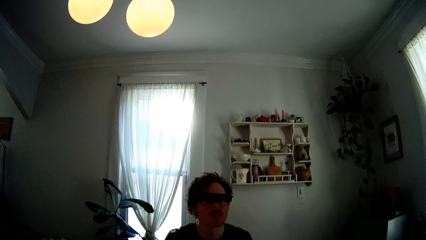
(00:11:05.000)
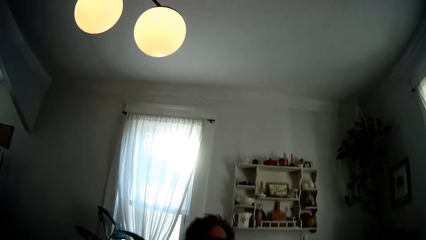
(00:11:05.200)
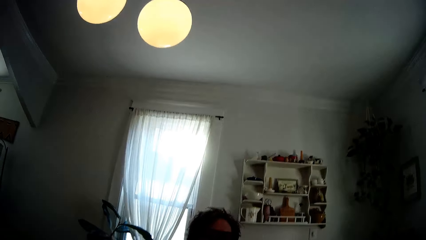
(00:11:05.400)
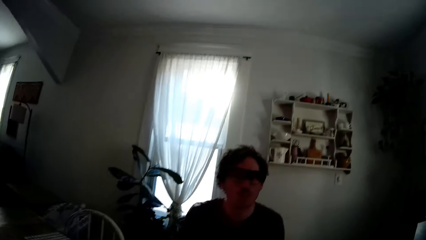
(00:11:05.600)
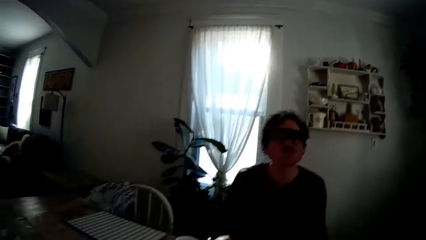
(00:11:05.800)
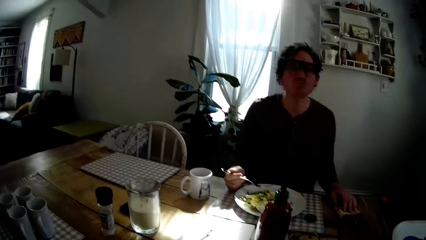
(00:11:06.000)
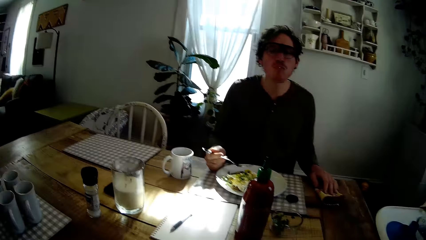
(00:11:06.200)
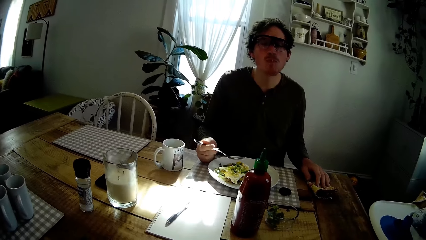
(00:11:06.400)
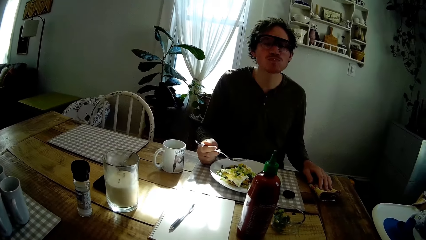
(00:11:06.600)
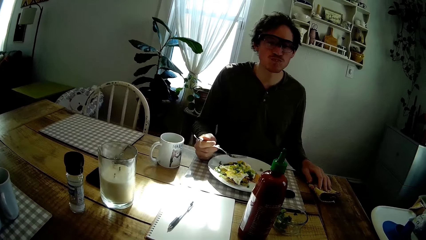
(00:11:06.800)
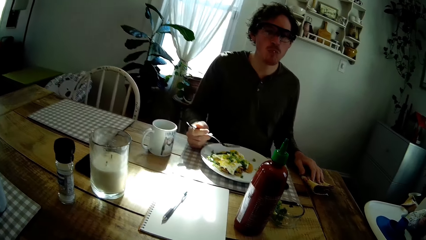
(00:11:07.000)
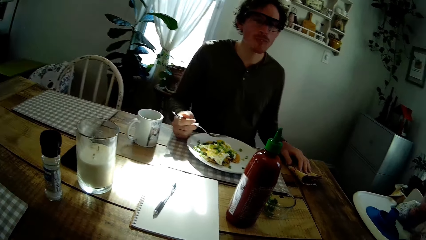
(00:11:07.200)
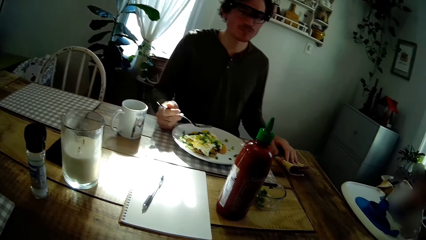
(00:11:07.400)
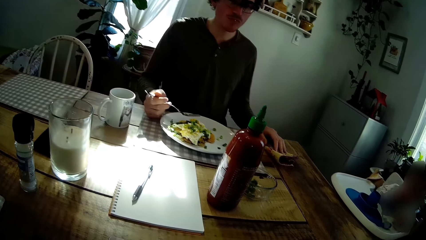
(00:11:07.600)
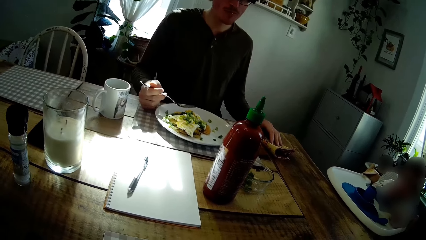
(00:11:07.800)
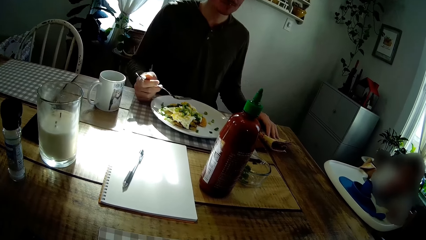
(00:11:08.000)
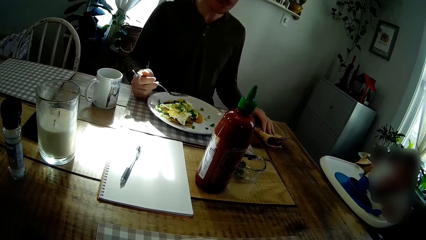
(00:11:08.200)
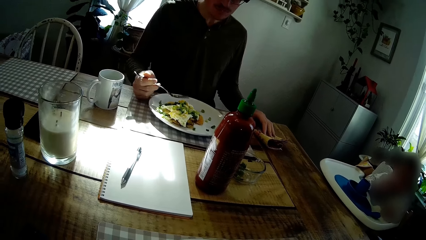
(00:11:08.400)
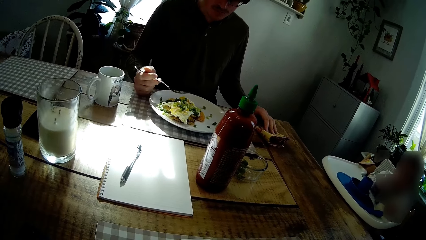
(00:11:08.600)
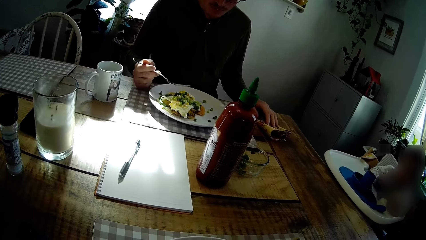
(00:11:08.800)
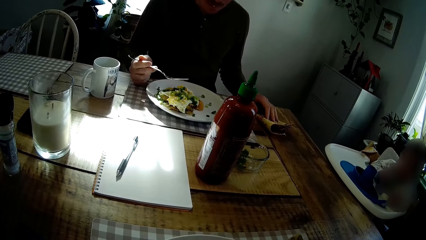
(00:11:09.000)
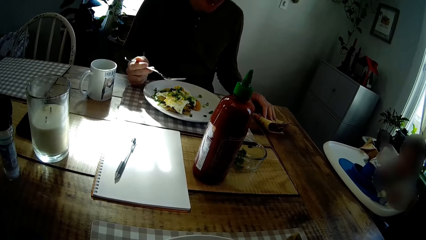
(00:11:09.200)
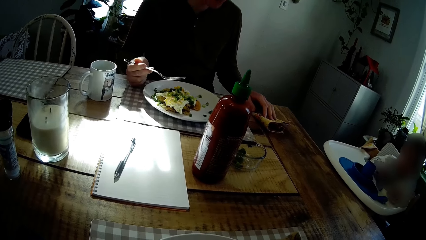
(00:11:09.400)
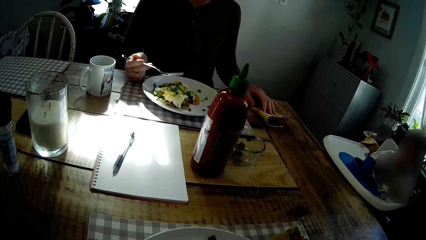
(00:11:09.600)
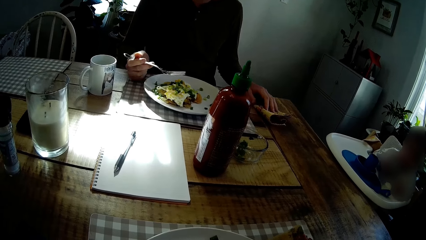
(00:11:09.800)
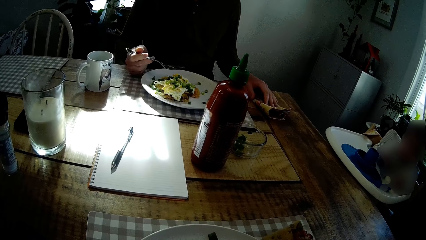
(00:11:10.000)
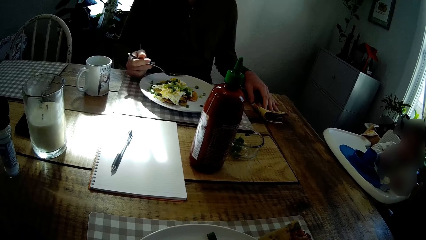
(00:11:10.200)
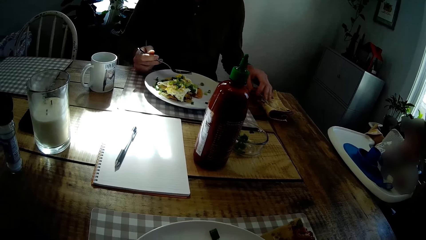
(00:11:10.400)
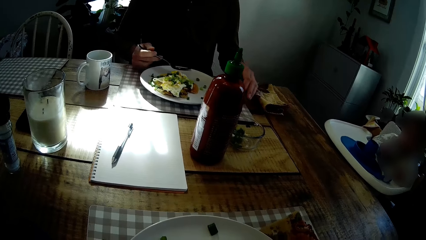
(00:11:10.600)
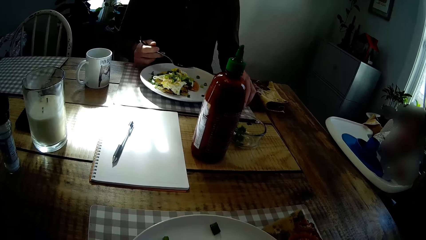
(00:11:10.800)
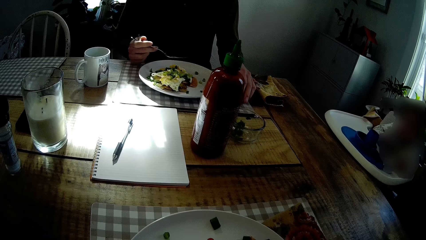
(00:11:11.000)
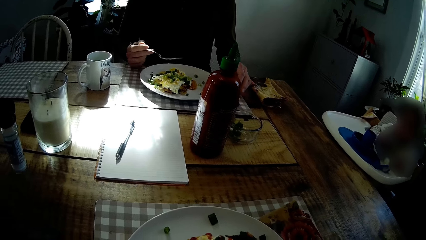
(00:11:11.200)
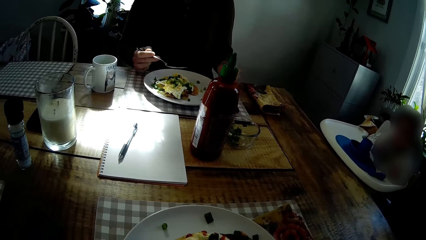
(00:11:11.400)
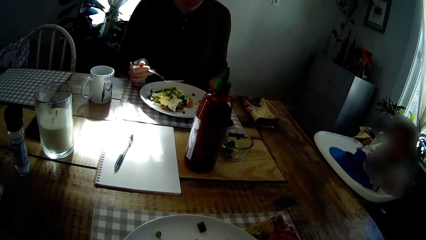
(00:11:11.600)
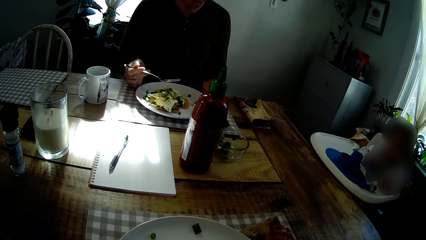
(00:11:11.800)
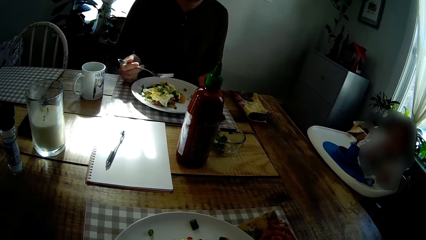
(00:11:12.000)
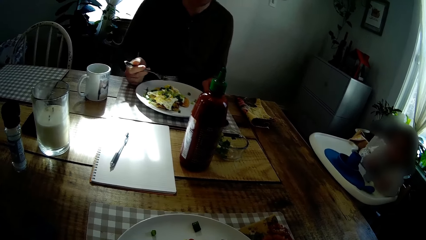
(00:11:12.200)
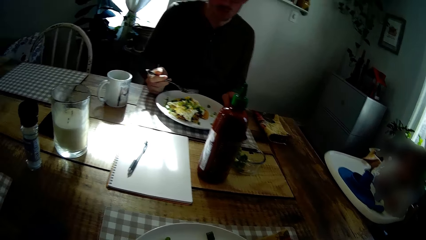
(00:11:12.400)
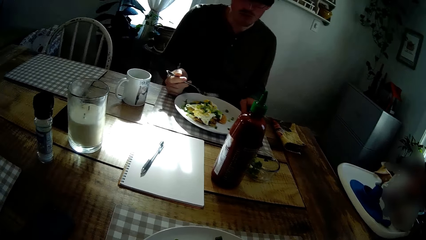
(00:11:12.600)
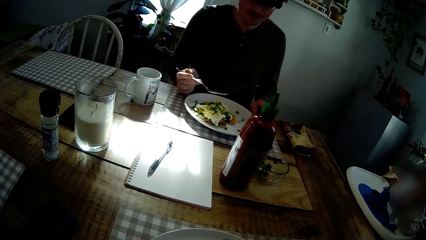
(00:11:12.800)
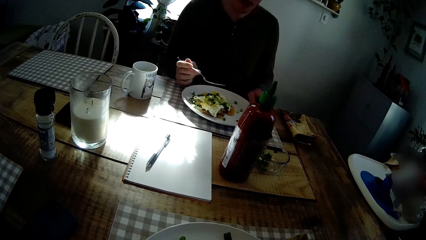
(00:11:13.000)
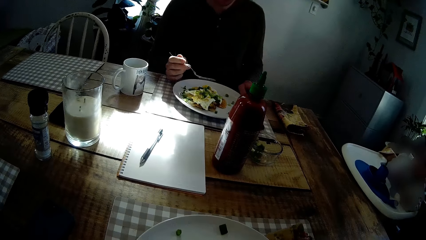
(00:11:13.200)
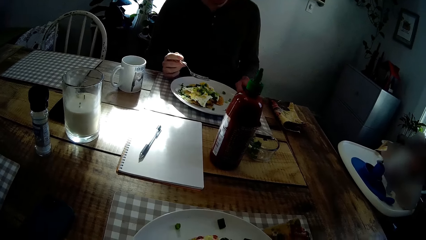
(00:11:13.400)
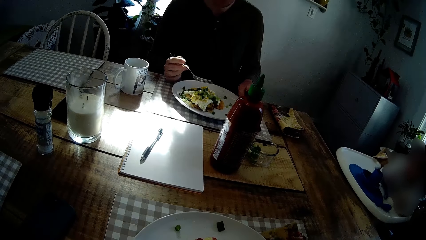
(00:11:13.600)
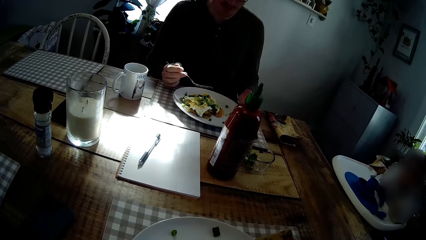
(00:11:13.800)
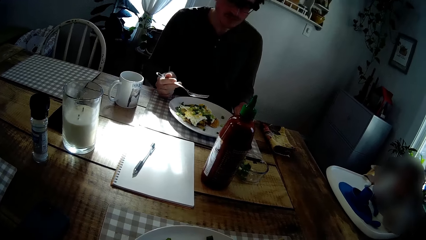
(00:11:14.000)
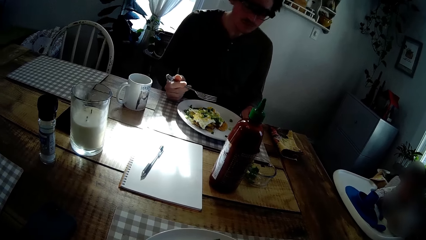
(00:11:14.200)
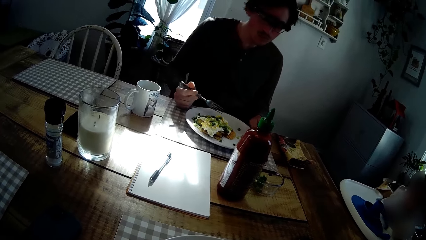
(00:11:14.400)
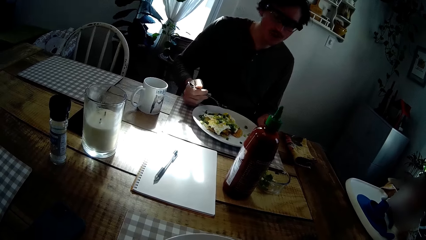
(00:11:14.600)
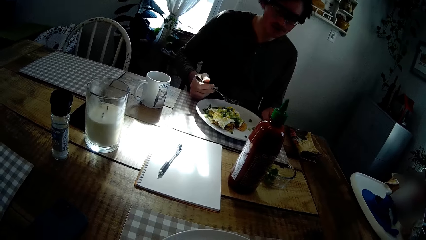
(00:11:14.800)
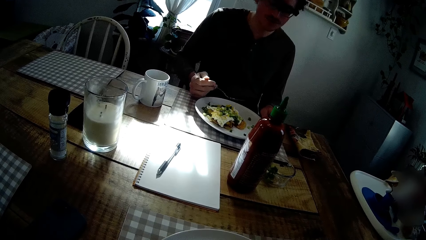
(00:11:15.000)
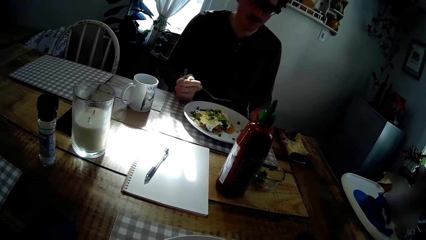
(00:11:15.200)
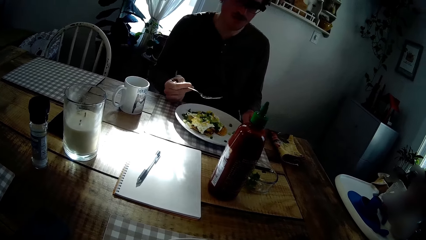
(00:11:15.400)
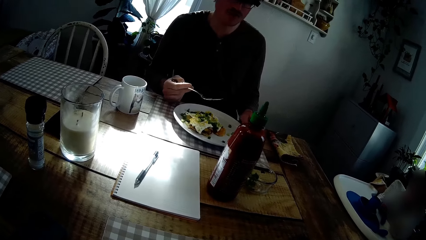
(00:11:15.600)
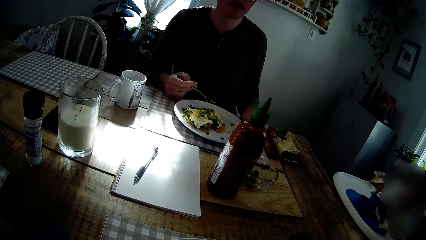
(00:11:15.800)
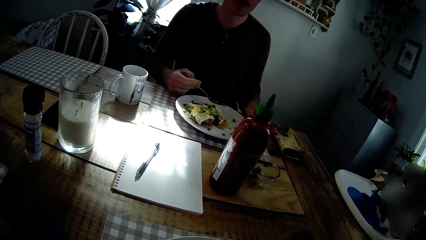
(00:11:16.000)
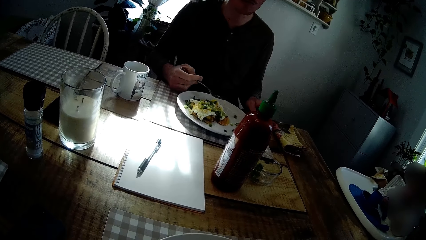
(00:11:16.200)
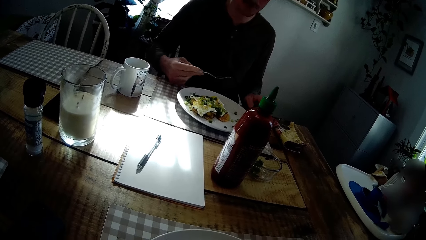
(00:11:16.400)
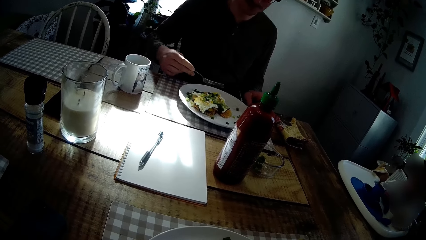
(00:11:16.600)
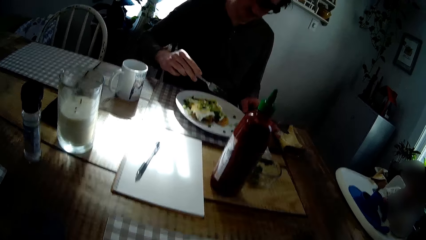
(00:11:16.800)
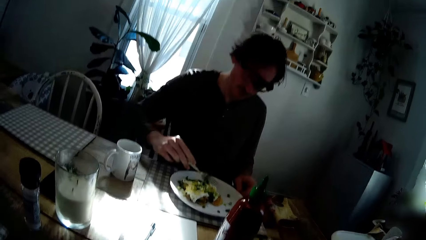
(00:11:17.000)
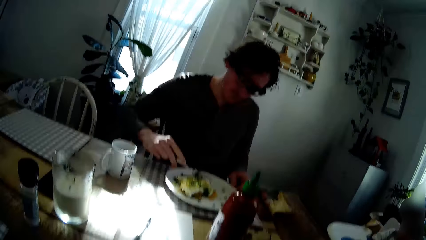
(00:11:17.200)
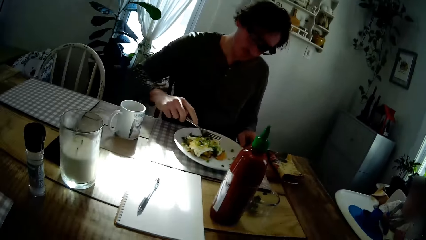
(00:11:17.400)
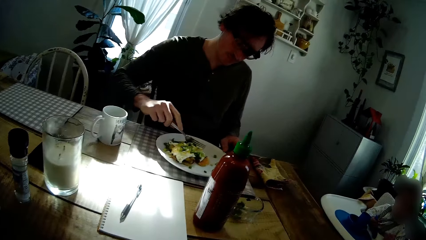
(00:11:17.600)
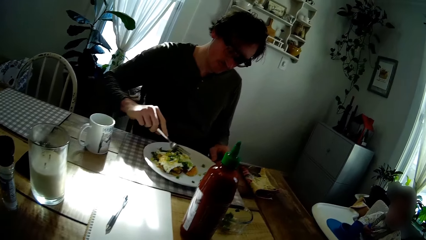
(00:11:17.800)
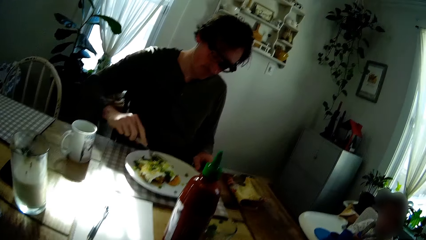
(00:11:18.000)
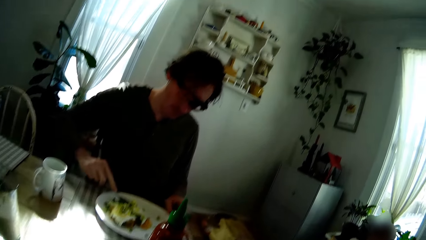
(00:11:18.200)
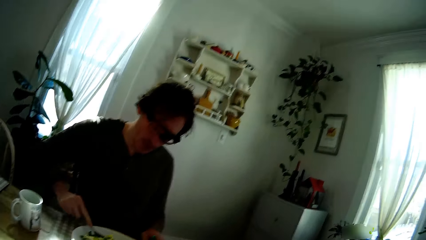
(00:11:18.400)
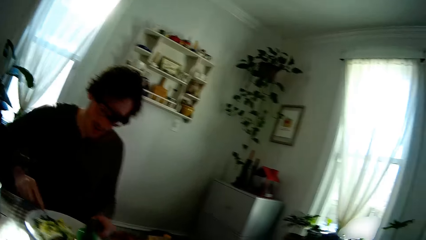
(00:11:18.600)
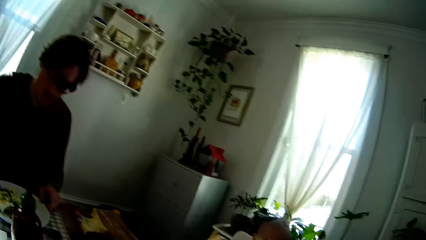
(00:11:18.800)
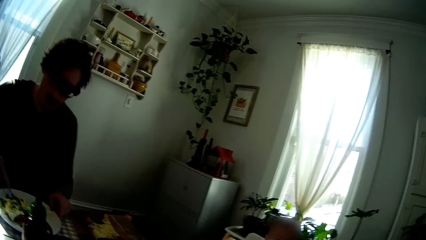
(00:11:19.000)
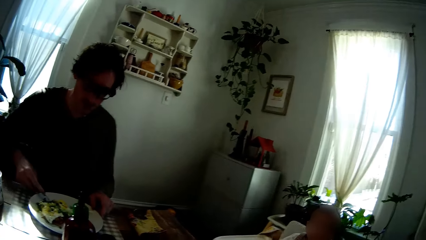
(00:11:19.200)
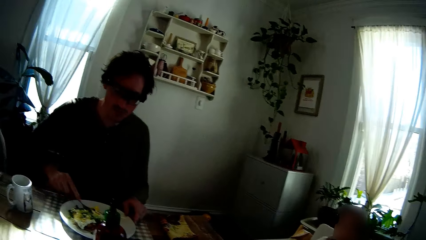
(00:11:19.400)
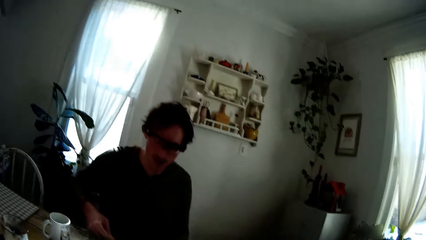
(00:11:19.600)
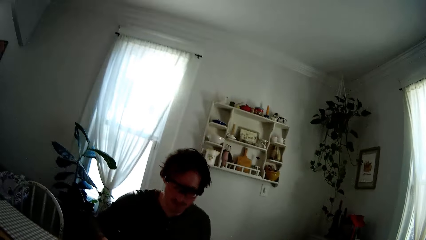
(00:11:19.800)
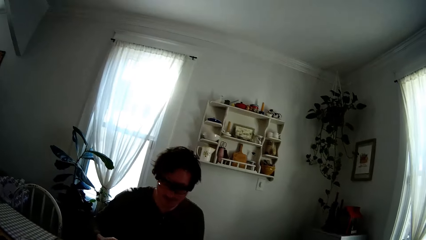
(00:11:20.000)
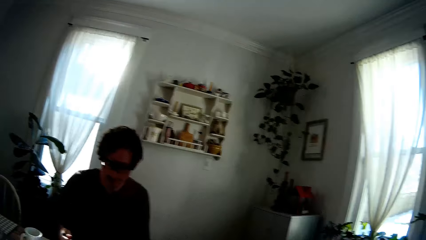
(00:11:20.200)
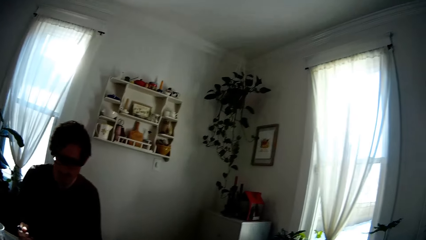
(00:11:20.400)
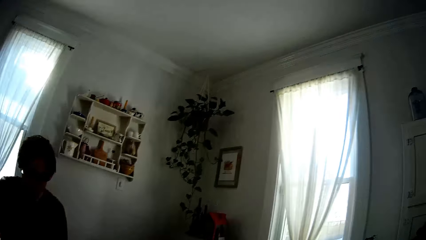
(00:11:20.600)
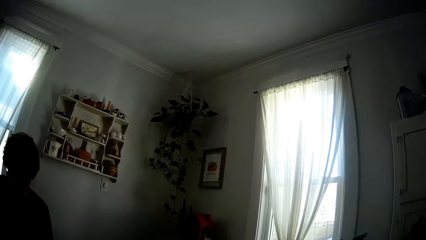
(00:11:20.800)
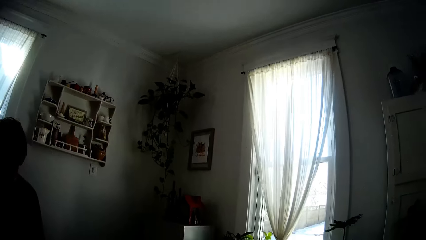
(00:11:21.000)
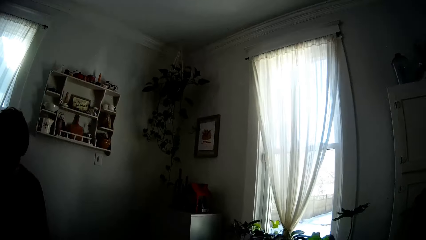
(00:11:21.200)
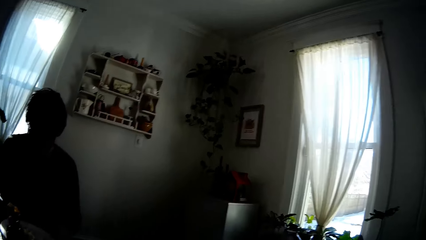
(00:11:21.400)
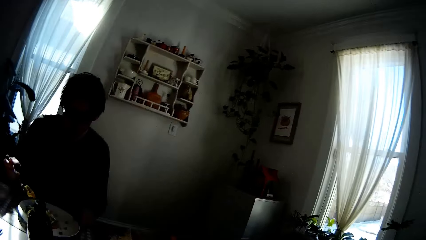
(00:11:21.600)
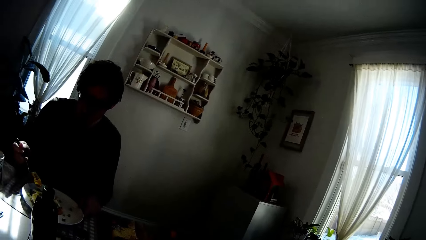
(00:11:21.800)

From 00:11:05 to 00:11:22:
The camera wearer talks to the man. The man touches the lid of the bottle of ketchup on the table with his left hand. The man adjusts the plate of pancakes on the dining table with his left hand. The camera wearer interacts with the man. The man takes out some pancake from the plate of pancakes on the dining table with the fork in his right hand.
